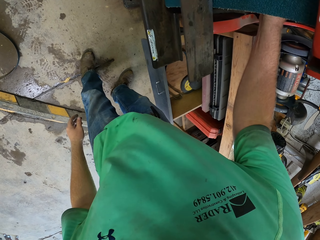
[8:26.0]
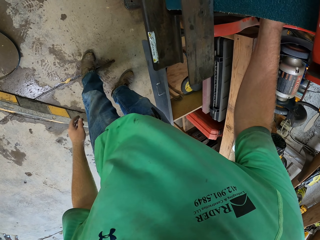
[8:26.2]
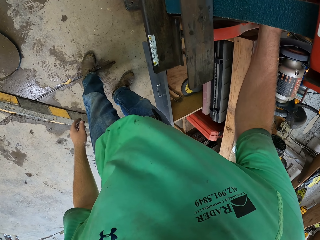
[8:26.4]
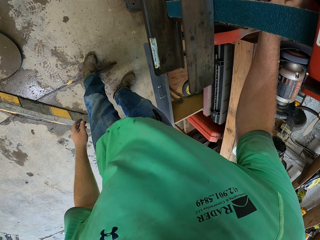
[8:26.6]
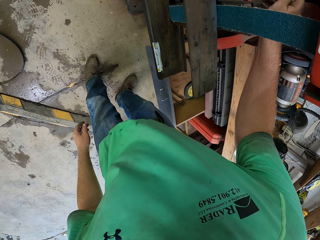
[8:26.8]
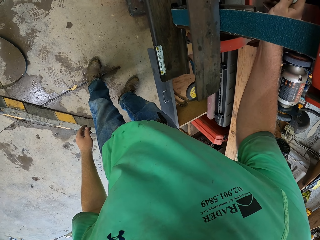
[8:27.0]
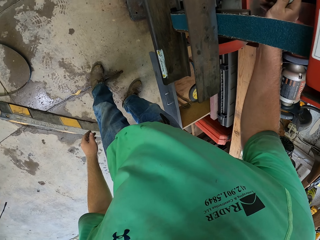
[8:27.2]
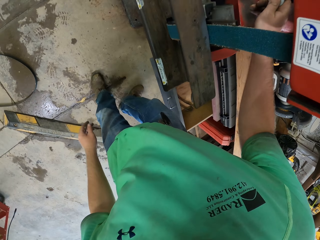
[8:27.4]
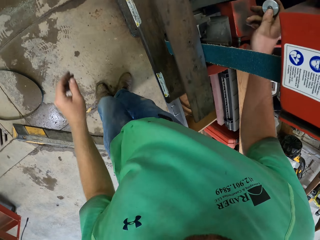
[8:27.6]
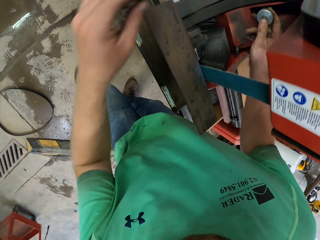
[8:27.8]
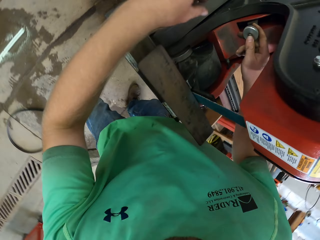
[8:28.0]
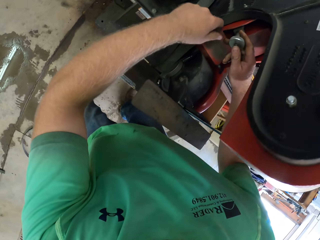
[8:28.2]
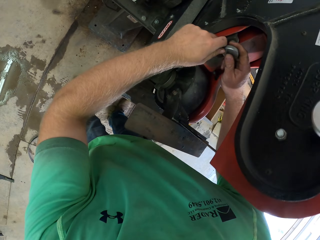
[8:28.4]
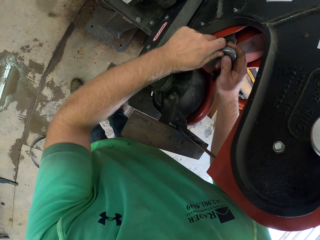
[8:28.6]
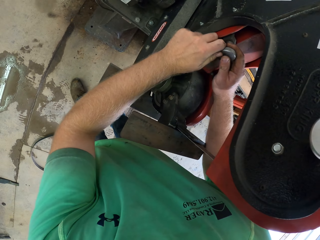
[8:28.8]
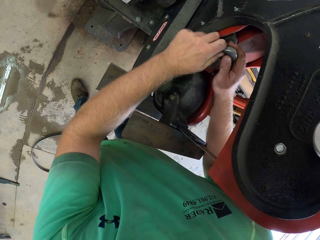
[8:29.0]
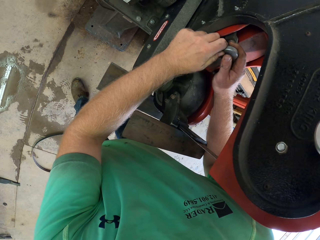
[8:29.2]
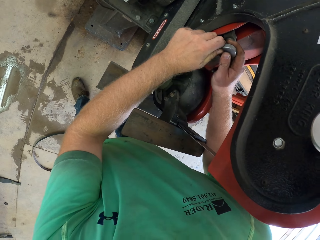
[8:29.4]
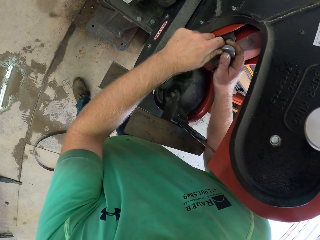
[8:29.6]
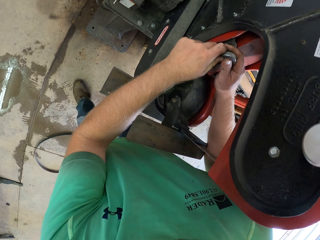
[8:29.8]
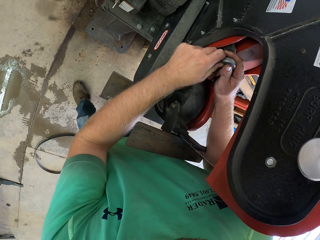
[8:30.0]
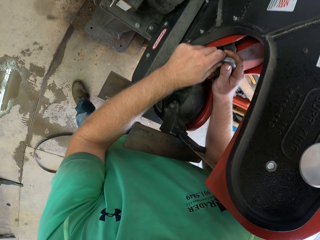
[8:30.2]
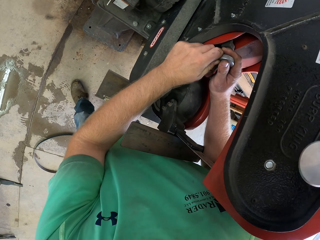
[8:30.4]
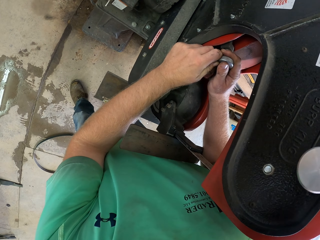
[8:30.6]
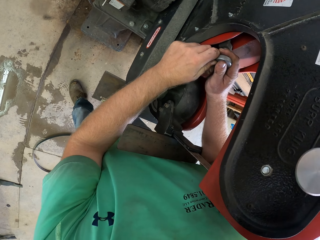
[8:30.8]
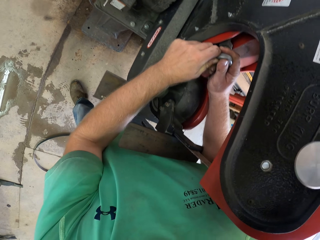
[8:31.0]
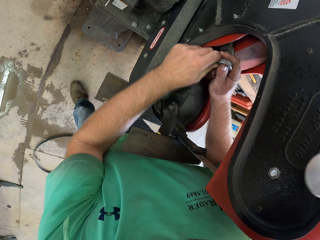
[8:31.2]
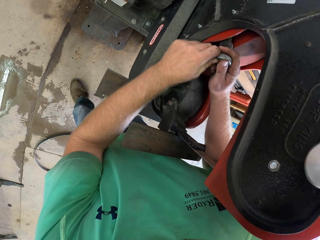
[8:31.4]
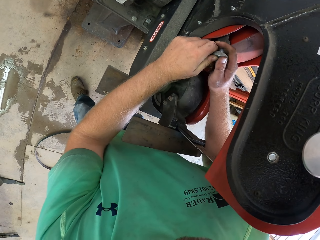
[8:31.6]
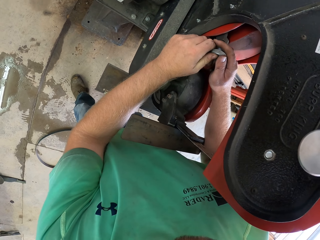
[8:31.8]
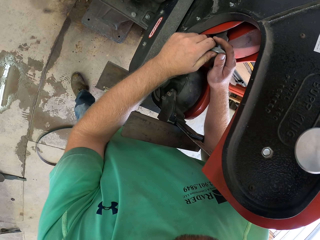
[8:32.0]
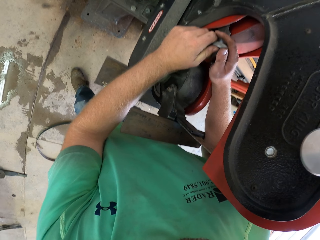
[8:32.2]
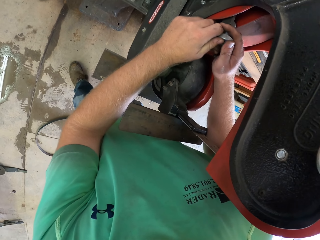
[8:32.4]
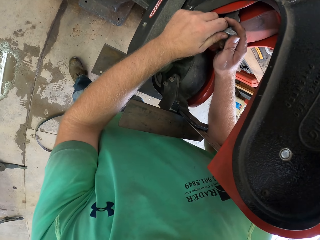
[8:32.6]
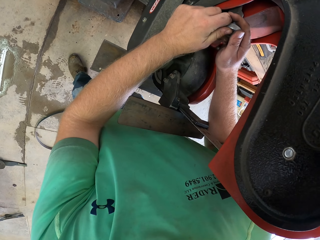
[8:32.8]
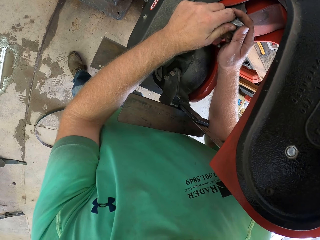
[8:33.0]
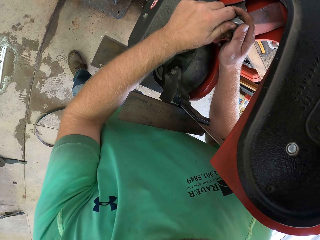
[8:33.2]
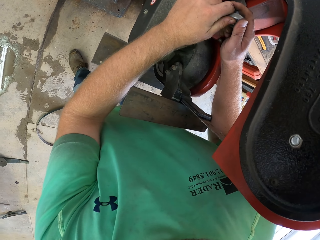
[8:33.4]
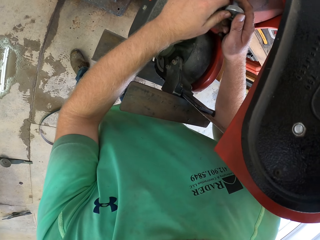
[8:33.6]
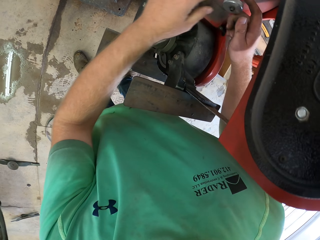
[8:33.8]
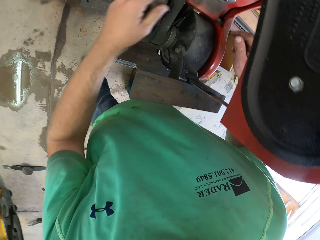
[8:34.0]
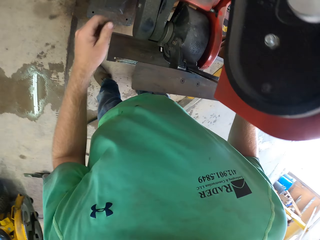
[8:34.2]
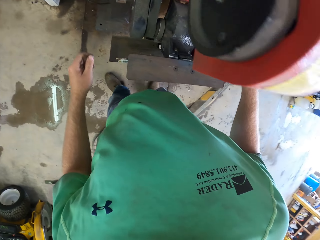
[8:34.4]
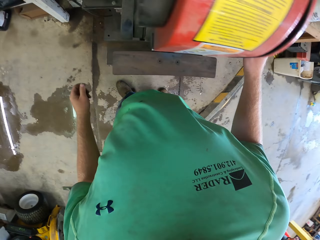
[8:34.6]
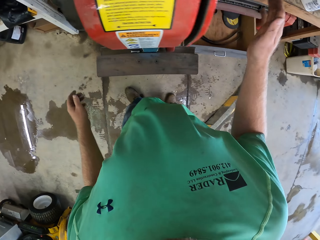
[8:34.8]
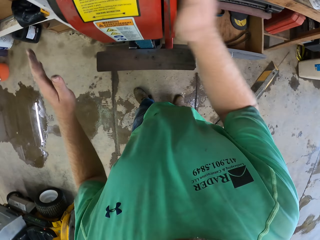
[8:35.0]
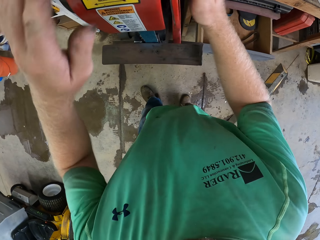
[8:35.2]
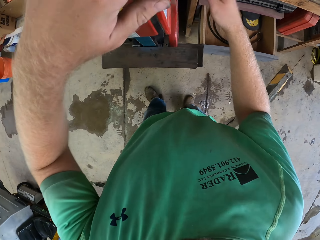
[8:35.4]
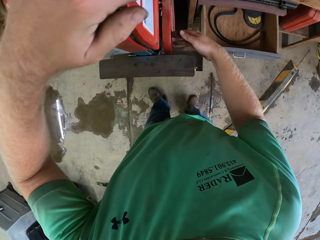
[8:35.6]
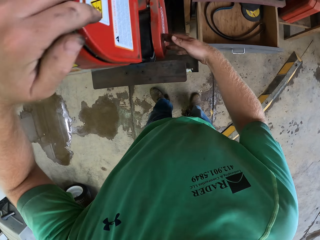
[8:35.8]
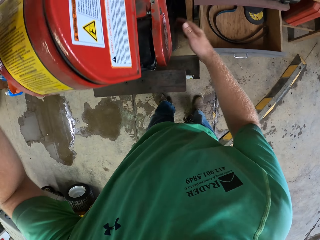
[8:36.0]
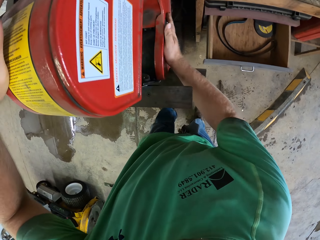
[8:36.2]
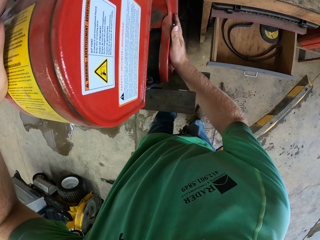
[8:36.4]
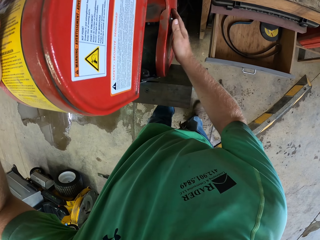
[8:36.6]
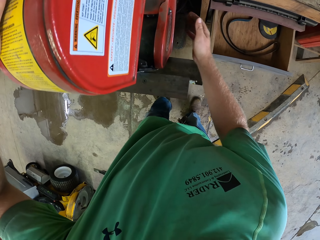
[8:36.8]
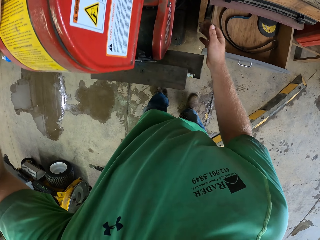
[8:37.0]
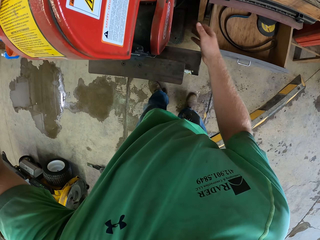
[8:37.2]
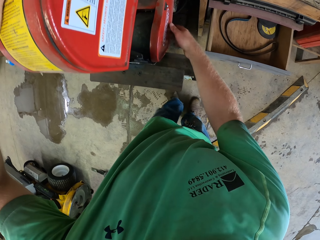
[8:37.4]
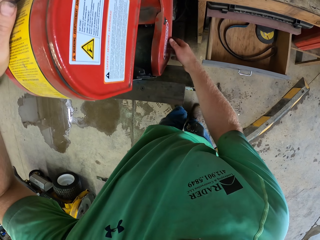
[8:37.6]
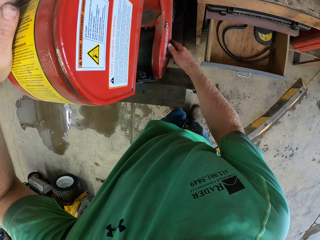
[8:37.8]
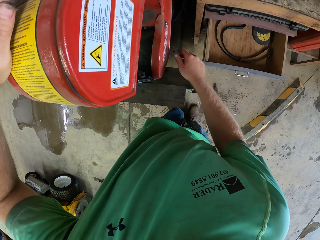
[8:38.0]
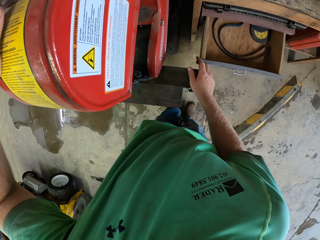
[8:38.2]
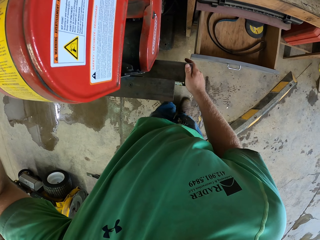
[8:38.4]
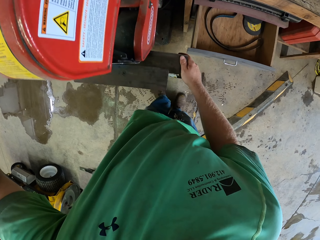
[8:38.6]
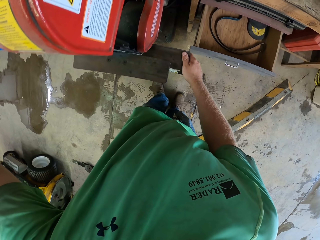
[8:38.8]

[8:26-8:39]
The camera wearer adjusts a button. They close the machine.

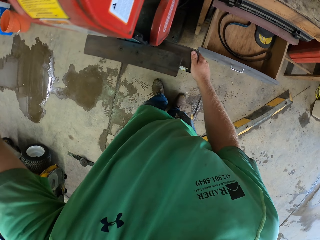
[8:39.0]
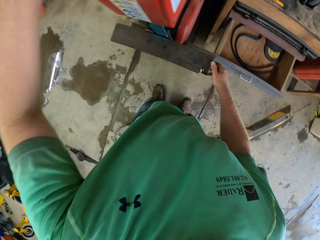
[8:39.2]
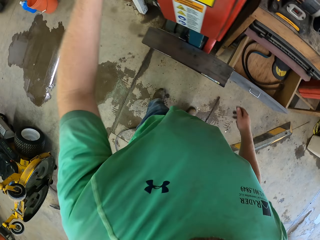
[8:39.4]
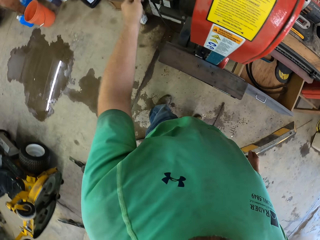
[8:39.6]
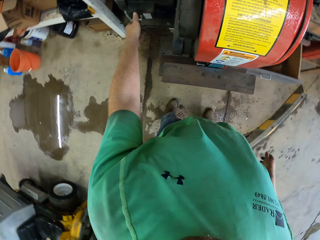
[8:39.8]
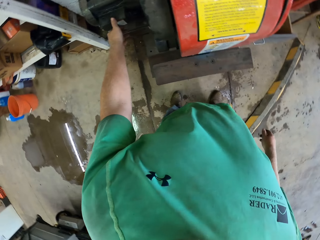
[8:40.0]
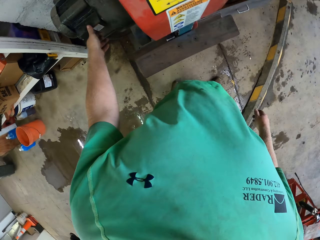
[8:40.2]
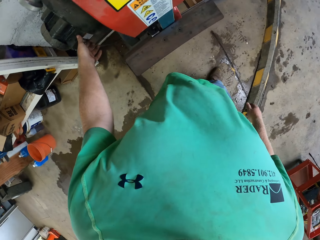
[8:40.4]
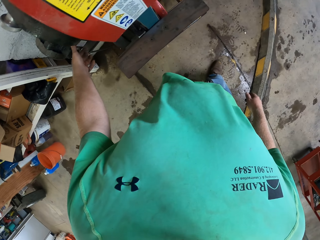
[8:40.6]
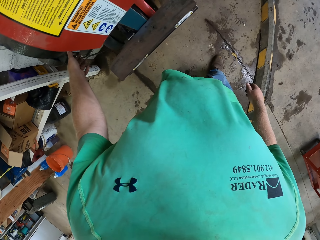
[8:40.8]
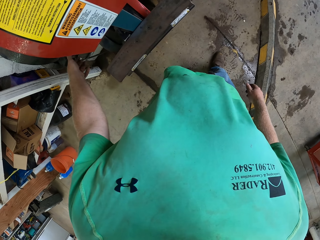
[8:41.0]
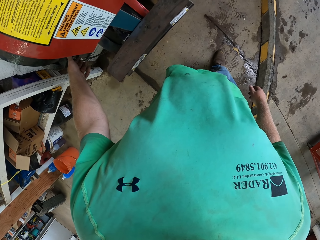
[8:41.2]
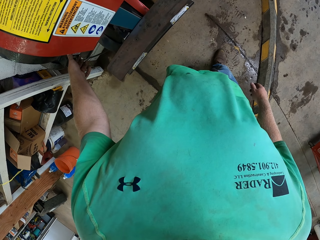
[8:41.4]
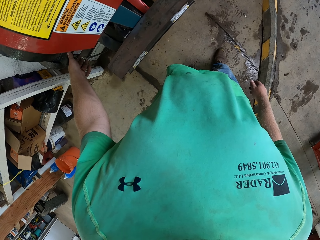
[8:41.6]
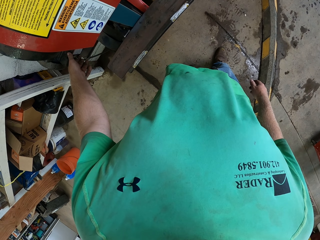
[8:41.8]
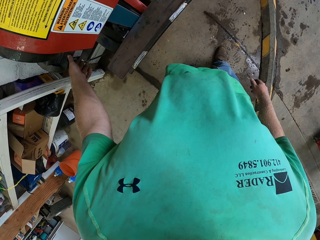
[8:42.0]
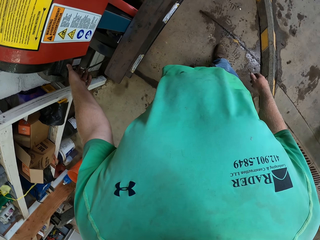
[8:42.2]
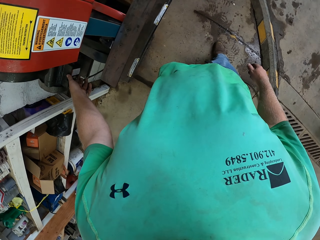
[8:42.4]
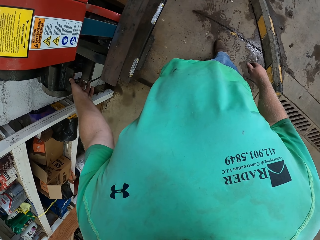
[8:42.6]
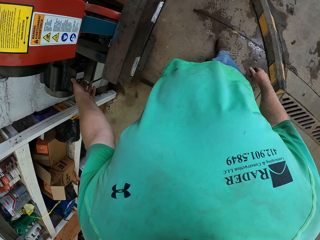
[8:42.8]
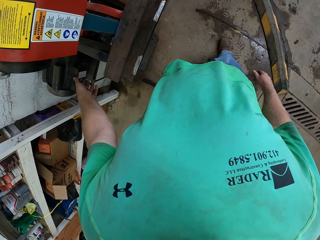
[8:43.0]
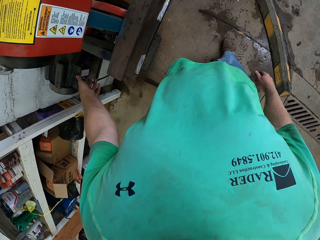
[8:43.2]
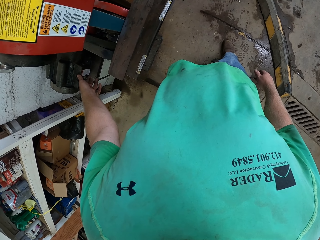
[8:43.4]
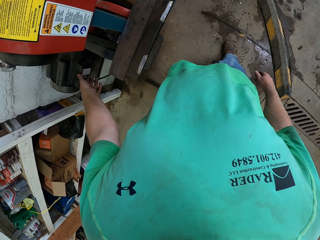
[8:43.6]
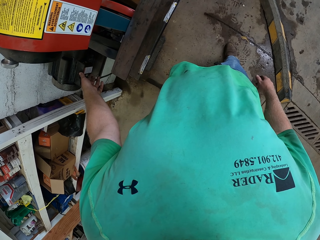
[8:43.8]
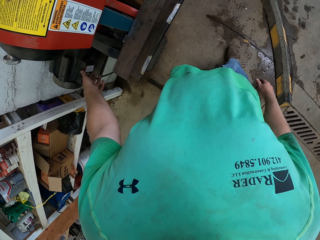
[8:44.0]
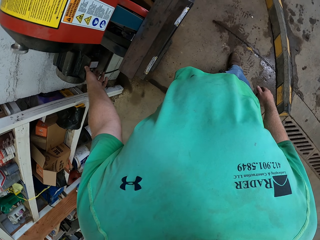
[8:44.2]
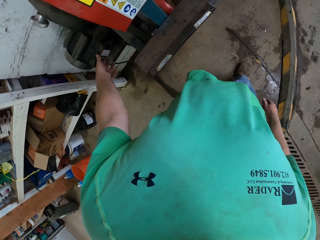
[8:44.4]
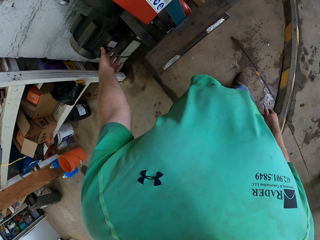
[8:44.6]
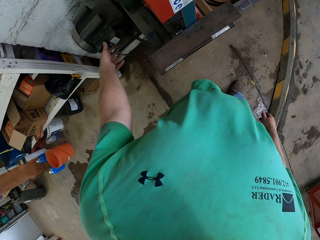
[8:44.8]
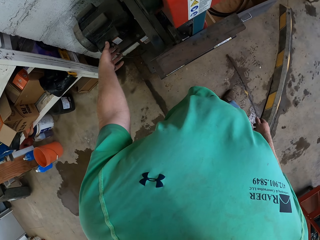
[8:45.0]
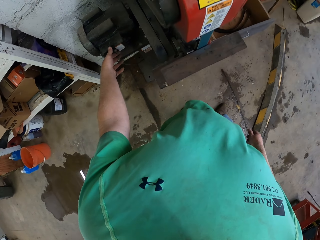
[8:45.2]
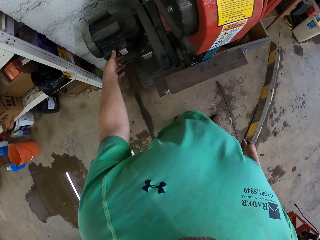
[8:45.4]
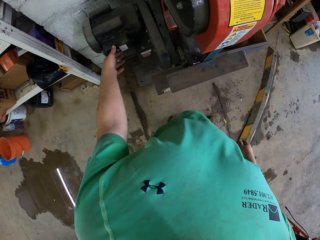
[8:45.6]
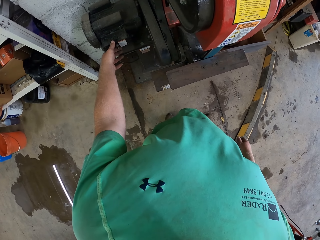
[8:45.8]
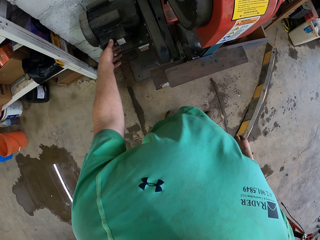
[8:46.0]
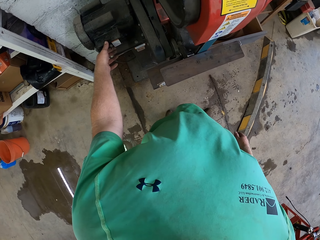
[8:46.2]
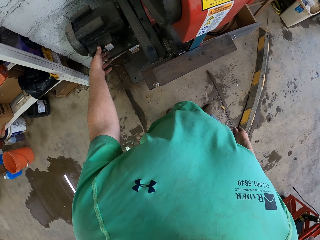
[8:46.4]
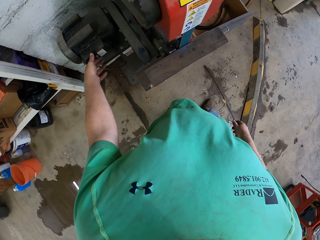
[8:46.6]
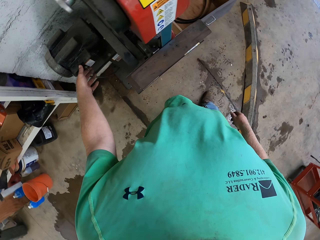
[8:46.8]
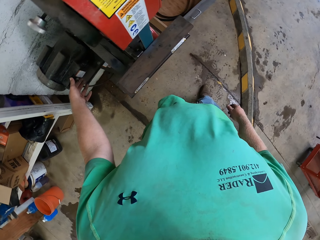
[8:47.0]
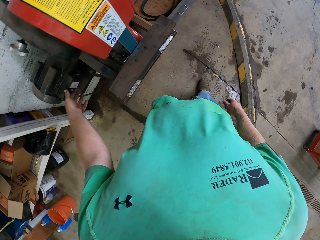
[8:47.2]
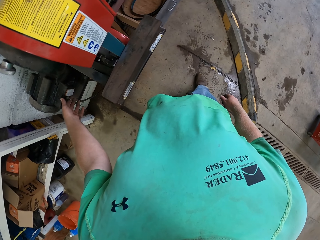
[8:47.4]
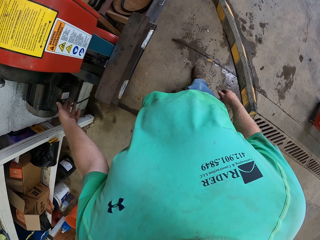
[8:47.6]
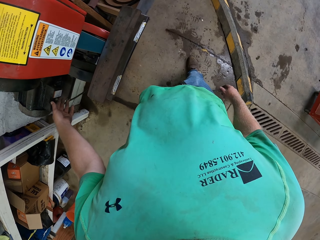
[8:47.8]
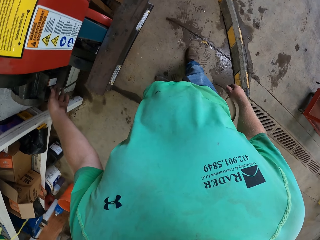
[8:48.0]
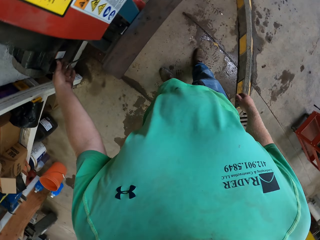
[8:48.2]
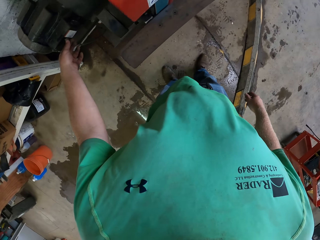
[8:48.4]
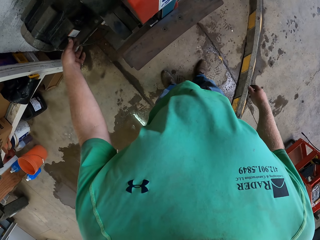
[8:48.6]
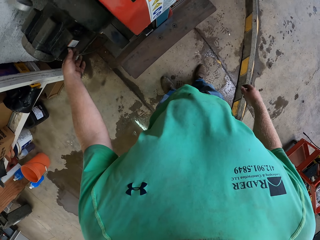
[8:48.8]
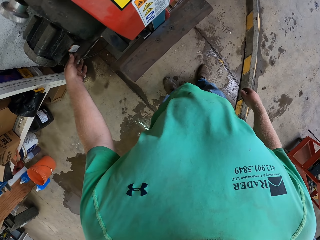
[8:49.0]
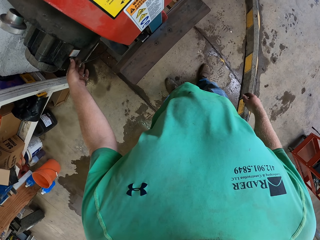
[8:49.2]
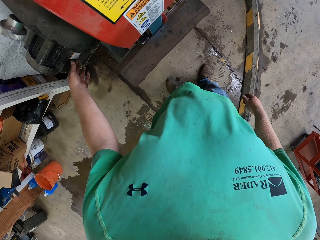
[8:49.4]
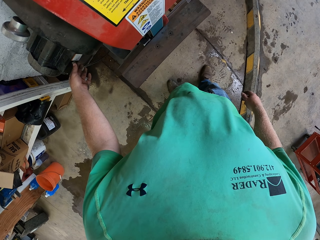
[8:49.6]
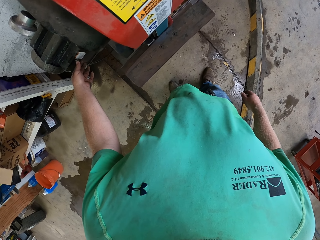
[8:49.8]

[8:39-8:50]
The camera wearer turns on the machine.
